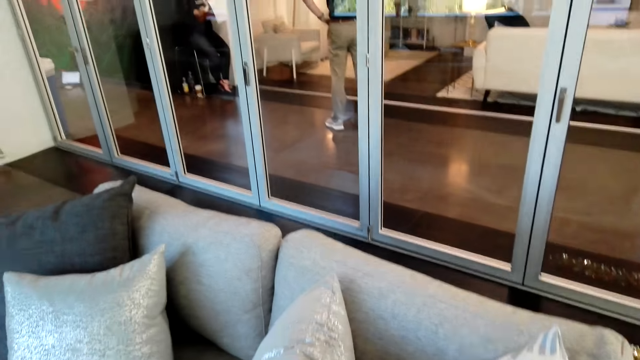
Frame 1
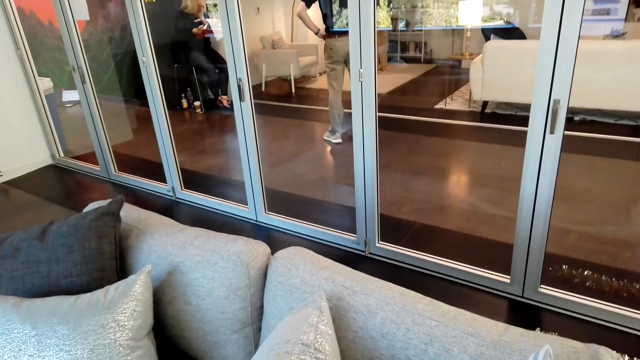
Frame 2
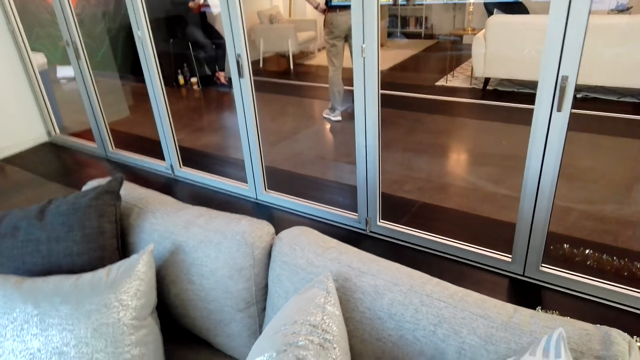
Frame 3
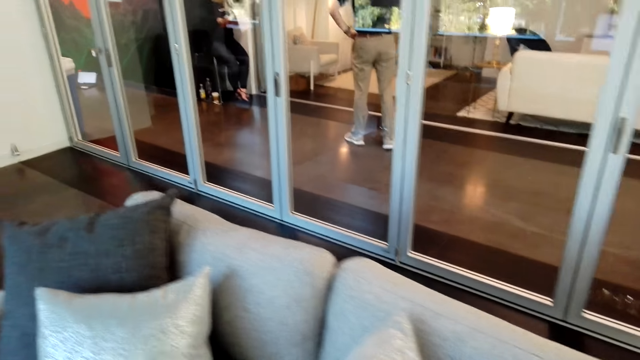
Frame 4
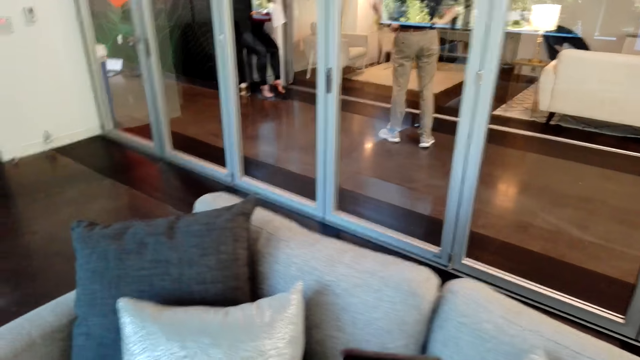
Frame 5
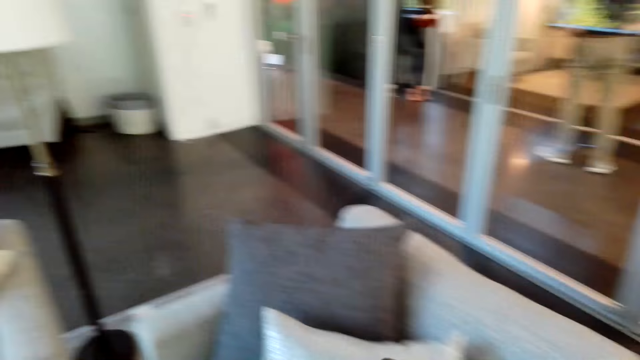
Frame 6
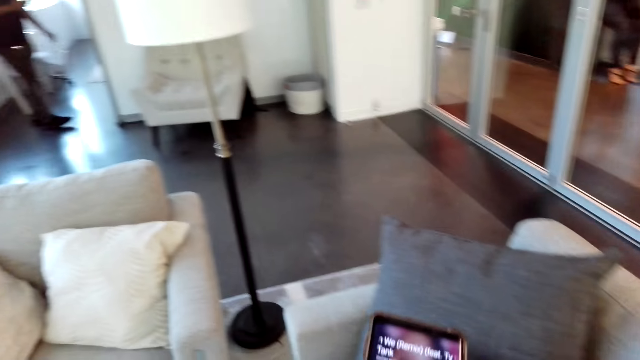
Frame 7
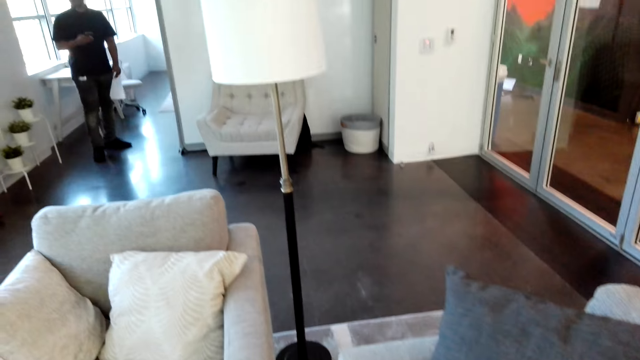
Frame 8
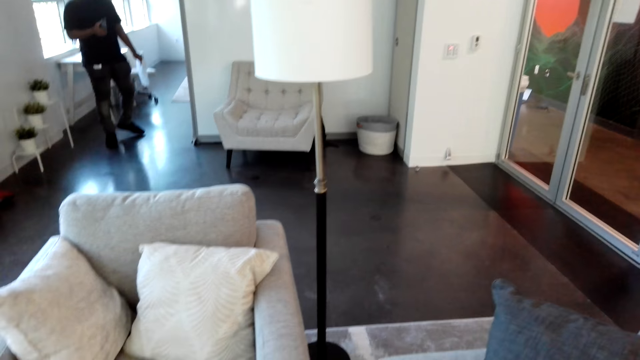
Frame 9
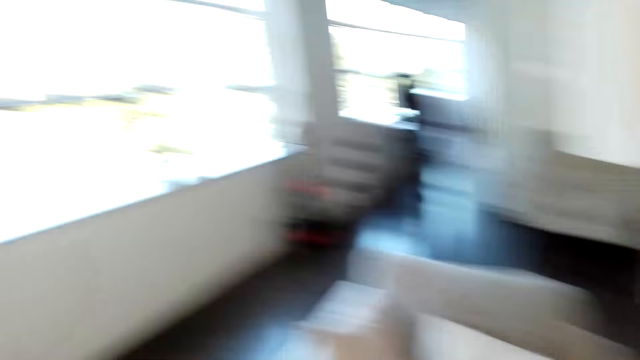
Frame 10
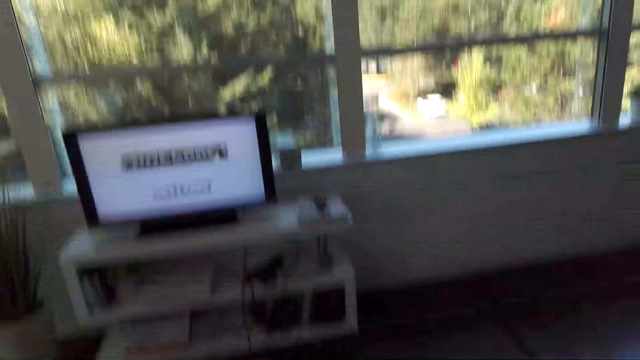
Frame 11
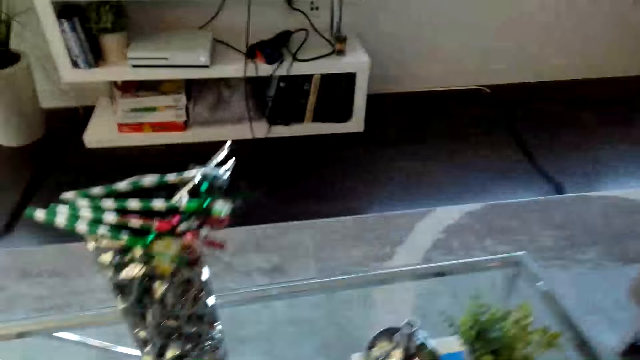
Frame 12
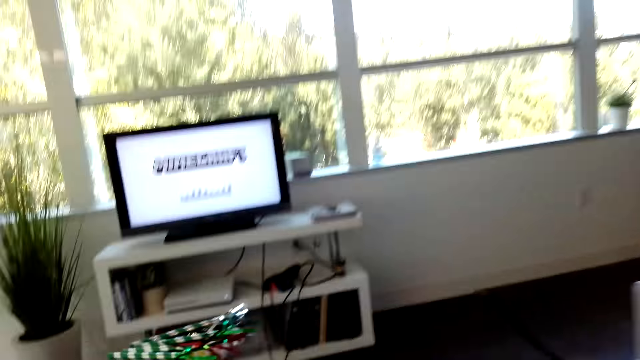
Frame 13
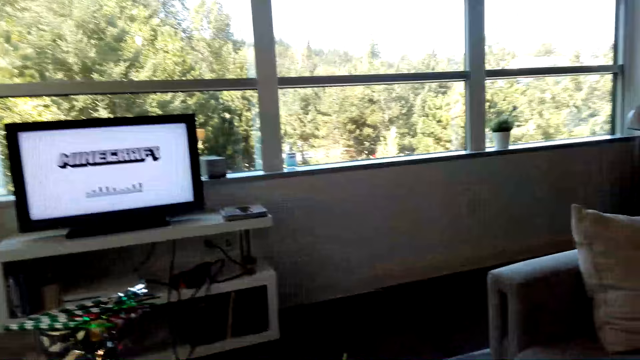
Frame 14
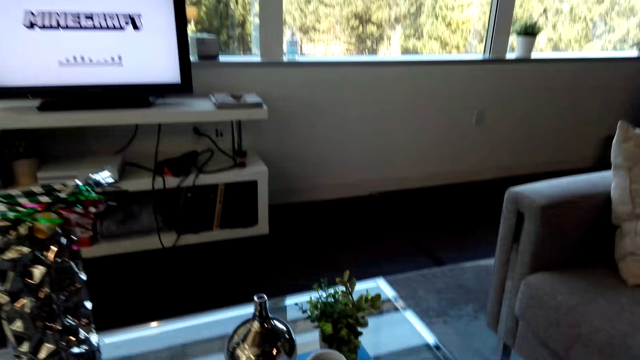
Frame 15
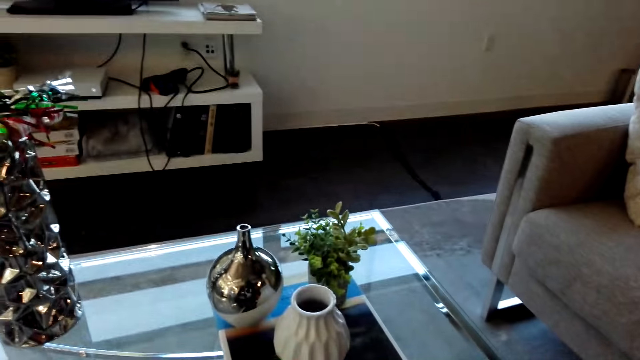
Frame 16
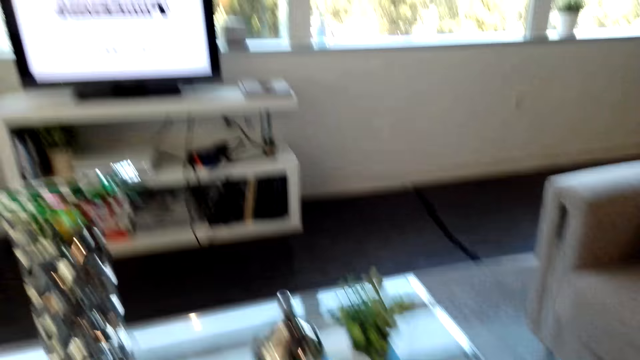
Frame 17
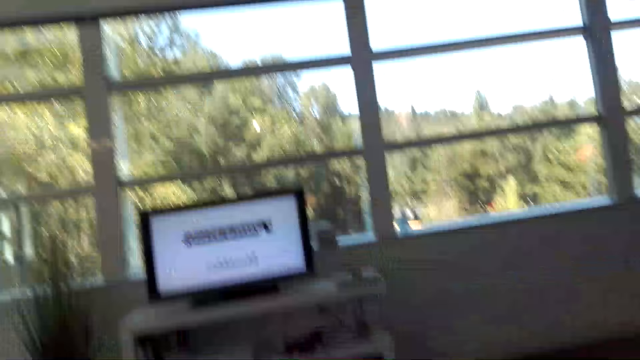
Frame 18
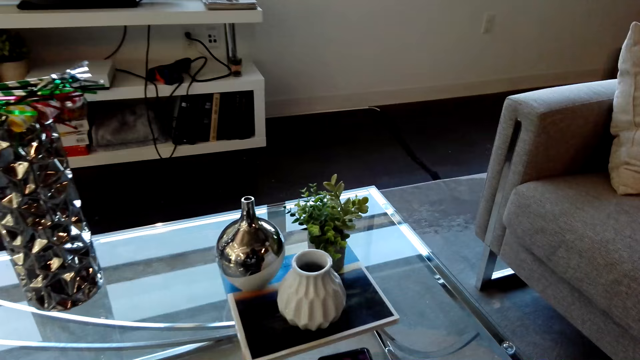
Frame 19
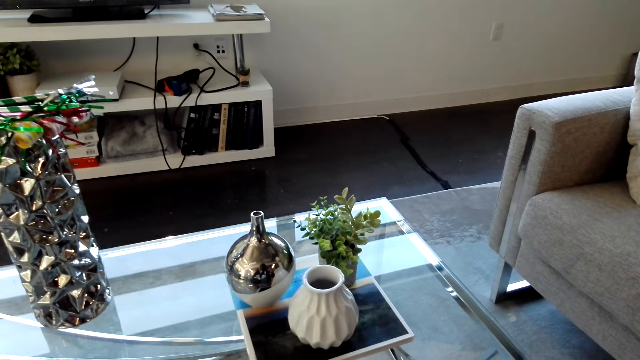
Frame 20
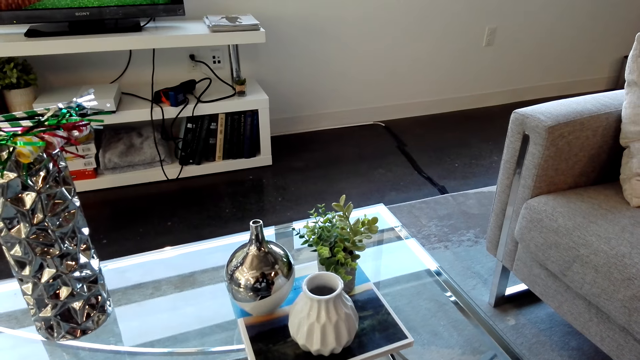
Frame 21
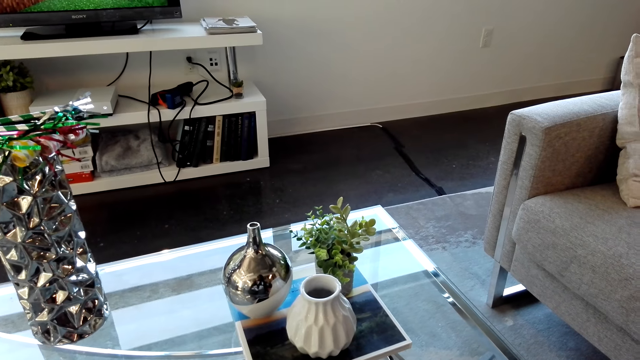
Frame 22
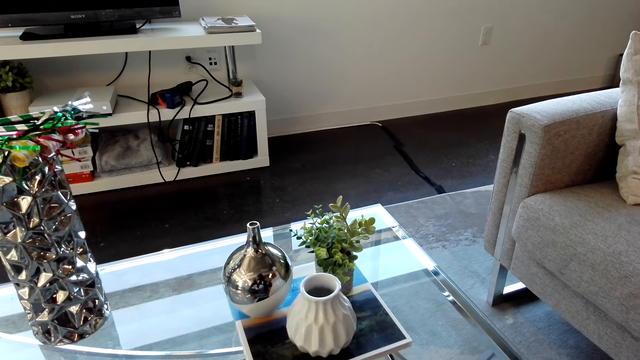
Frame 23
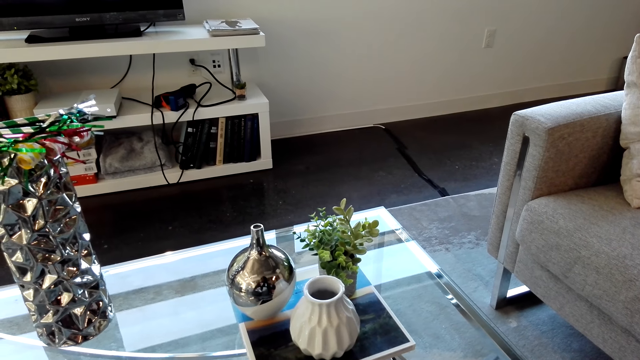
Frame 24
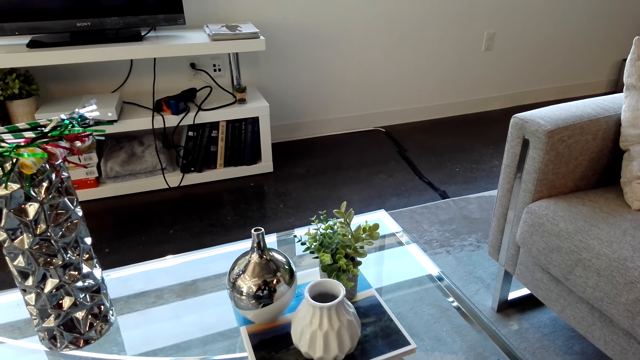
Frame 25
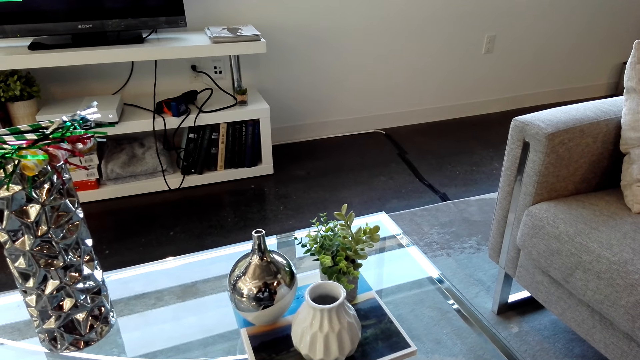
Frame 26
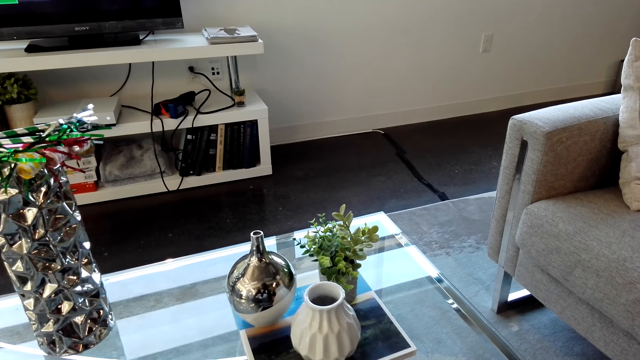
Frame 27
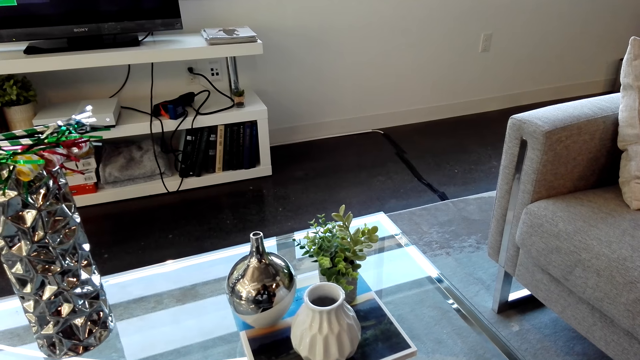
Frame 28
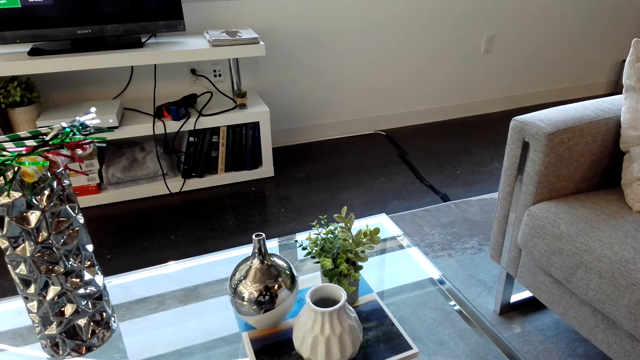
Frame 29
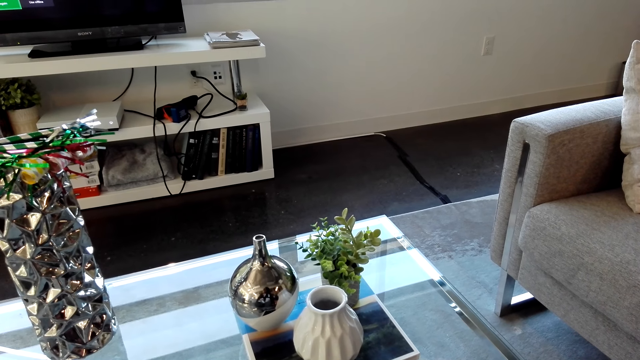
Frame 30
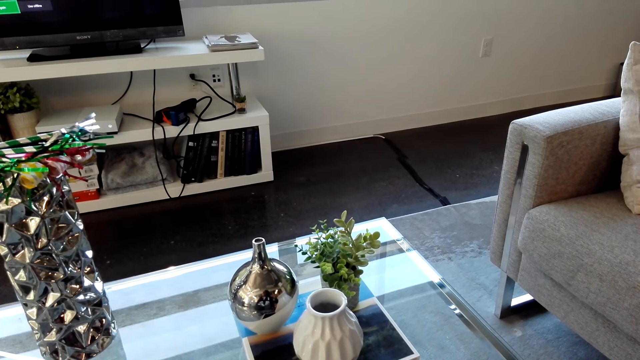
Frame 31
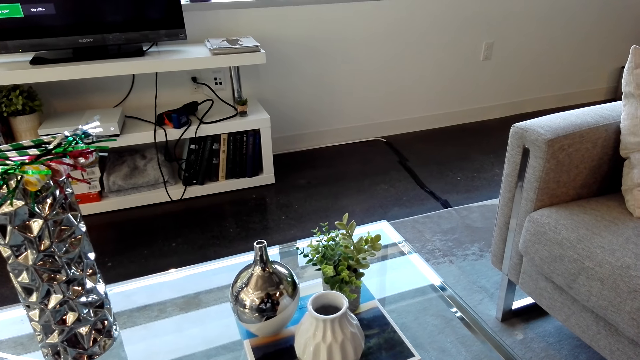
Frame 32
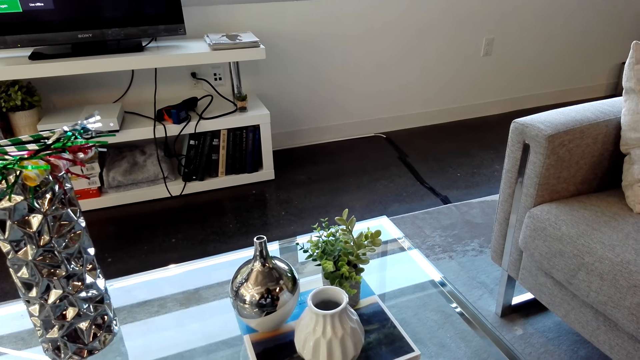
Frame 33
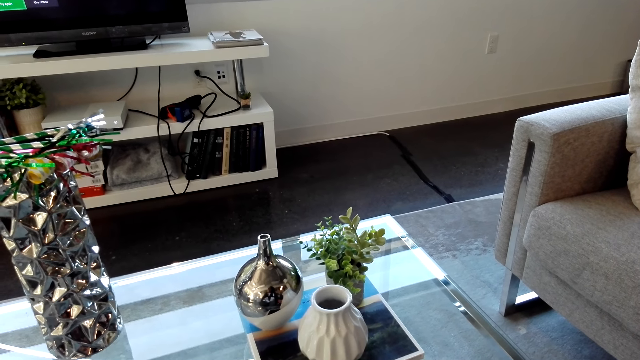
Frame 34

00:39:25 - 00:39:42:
The camera wearer sits on a sofa. They operate the television.

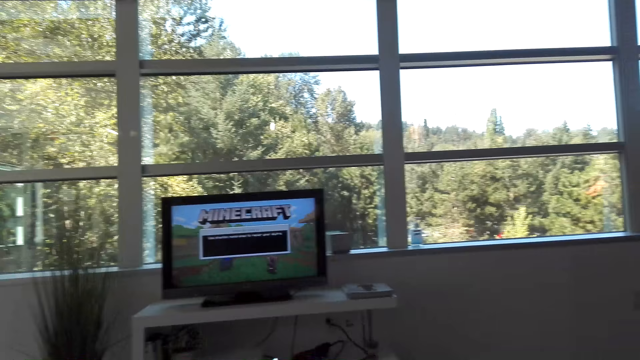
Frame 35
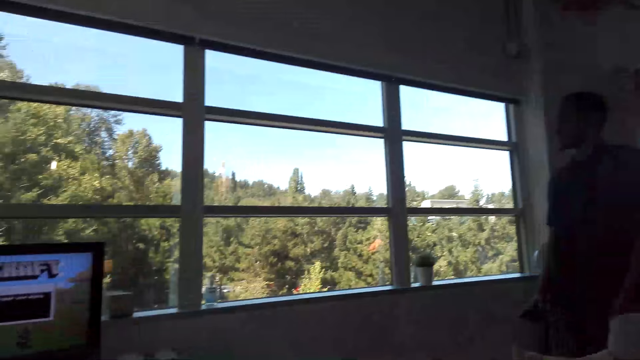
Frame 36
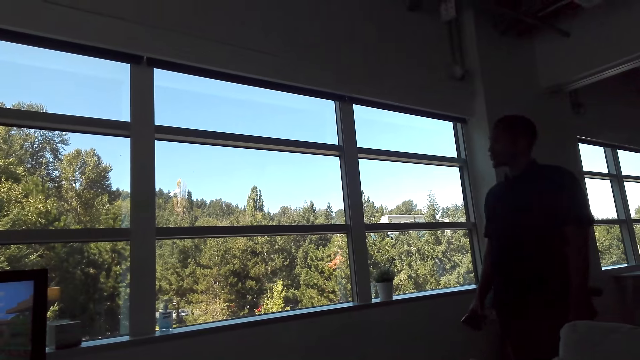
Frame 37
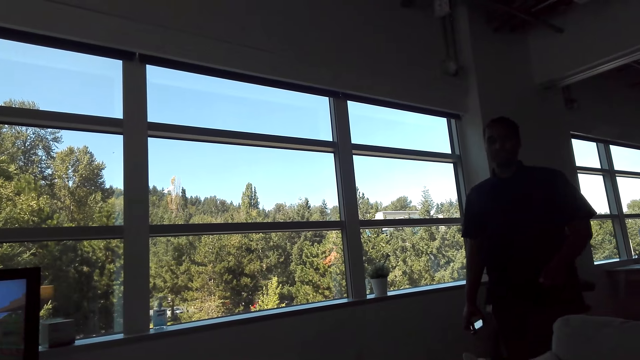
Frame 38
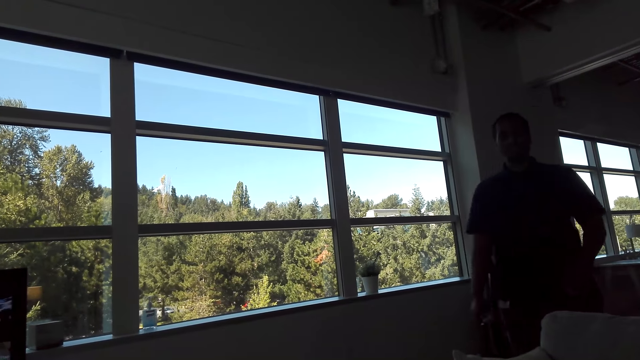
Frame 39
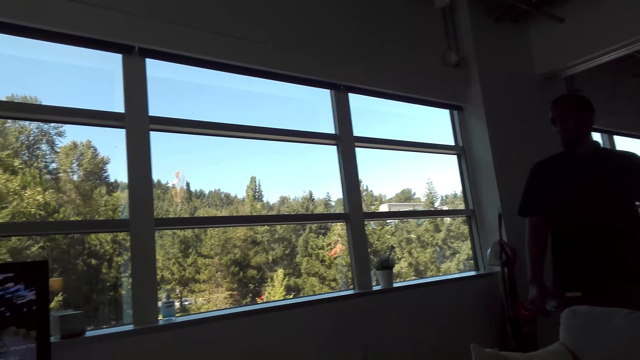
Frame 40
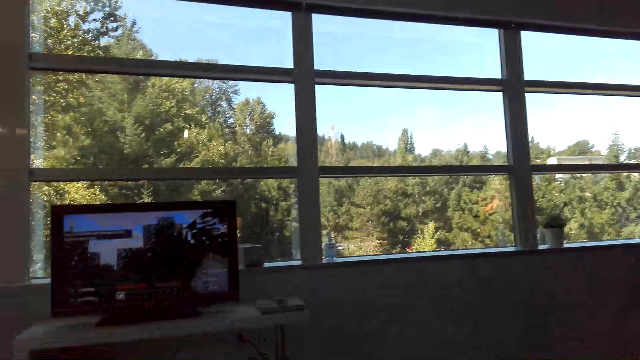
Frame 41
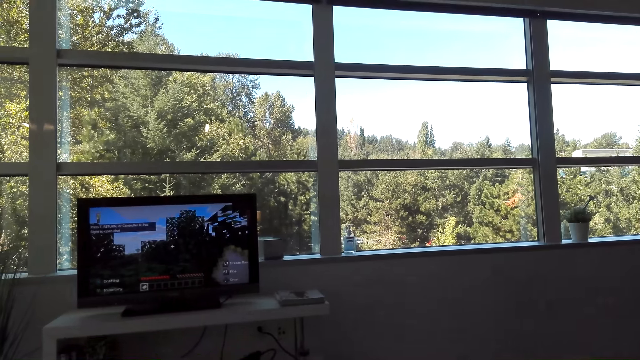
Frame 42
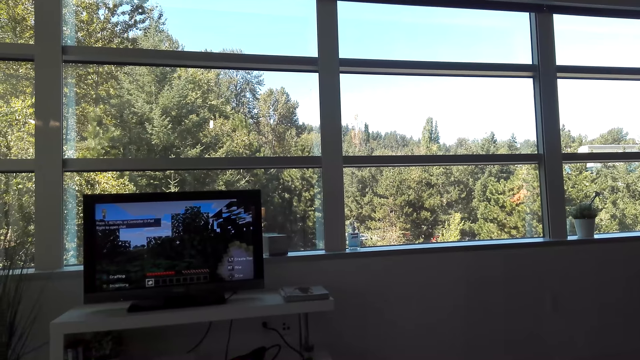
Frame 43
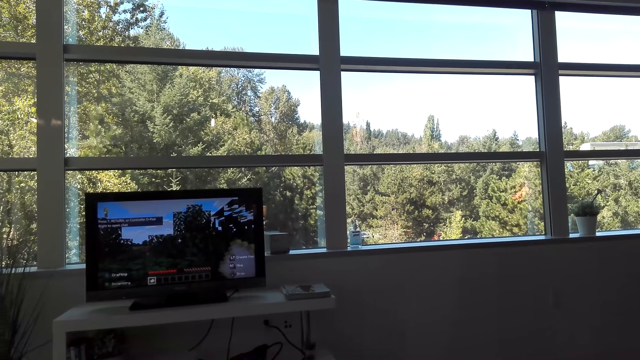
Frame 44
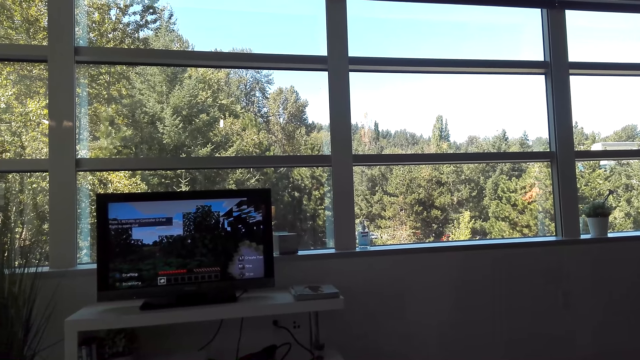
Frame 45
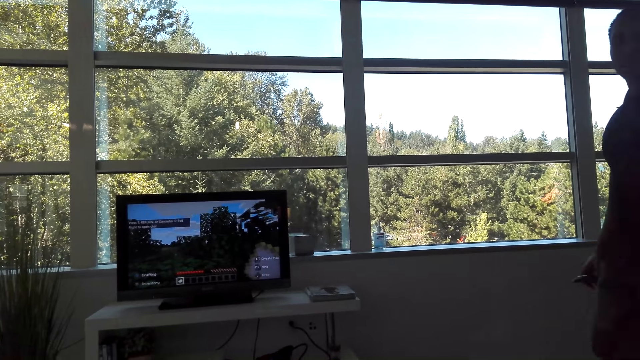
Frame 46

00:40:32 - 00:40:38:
A man talks to the camera wearer.
